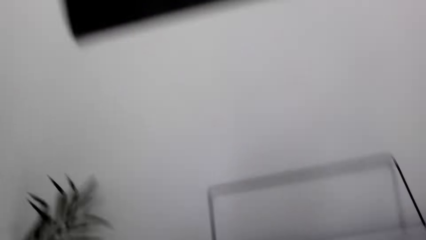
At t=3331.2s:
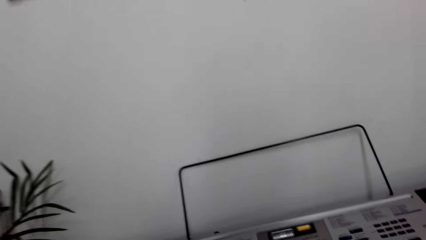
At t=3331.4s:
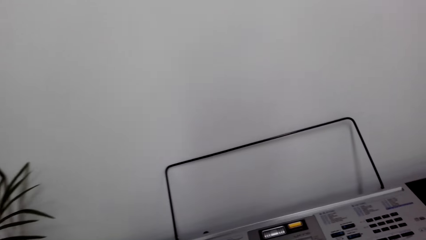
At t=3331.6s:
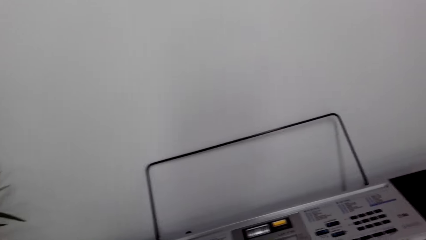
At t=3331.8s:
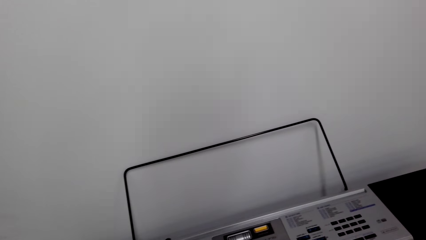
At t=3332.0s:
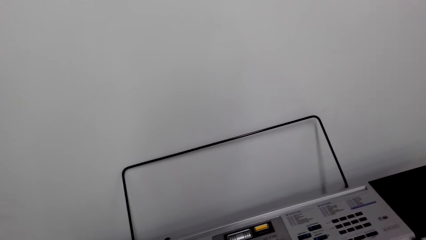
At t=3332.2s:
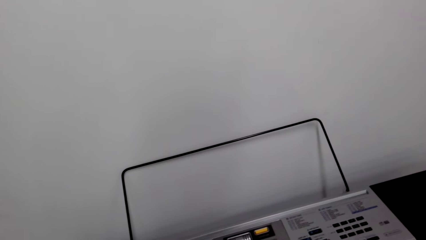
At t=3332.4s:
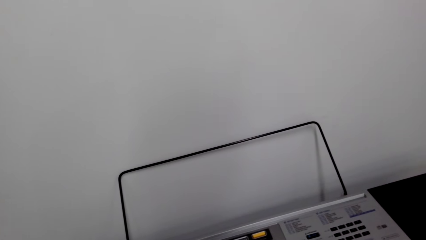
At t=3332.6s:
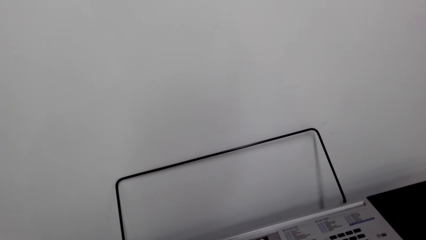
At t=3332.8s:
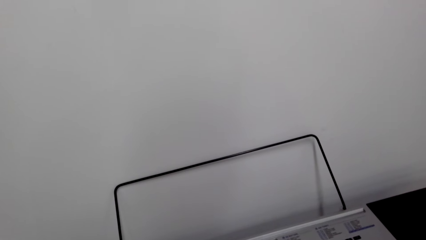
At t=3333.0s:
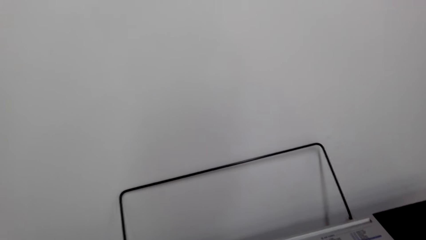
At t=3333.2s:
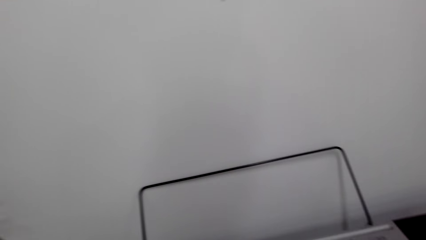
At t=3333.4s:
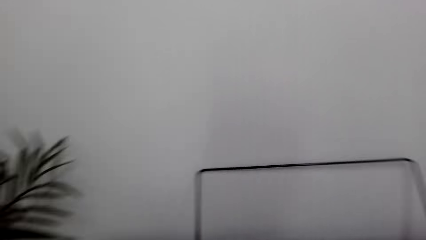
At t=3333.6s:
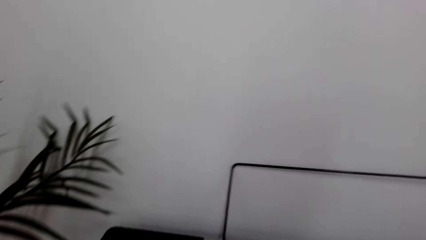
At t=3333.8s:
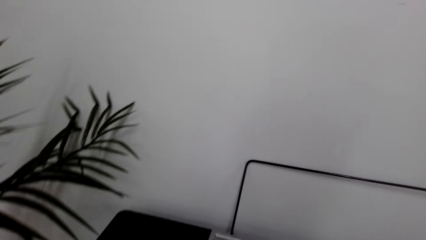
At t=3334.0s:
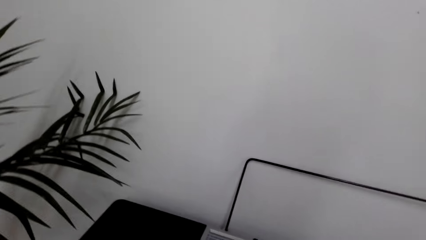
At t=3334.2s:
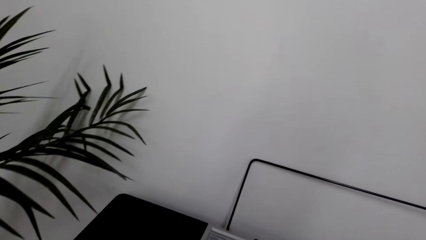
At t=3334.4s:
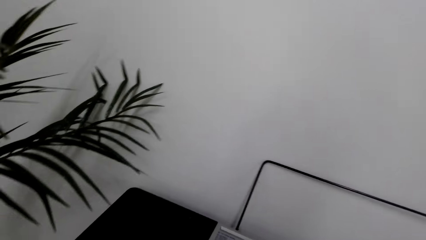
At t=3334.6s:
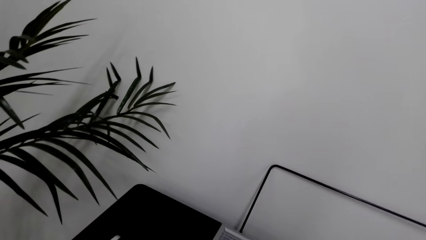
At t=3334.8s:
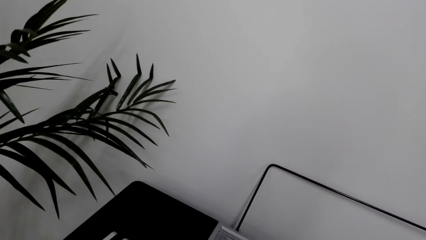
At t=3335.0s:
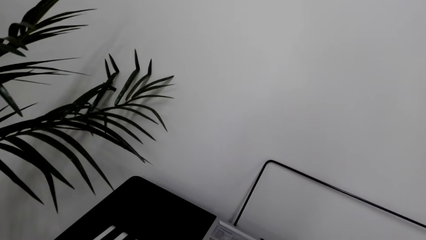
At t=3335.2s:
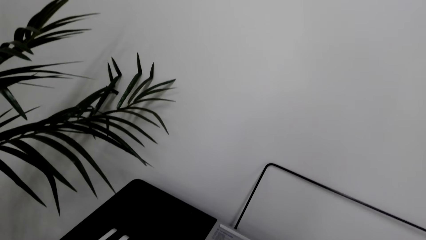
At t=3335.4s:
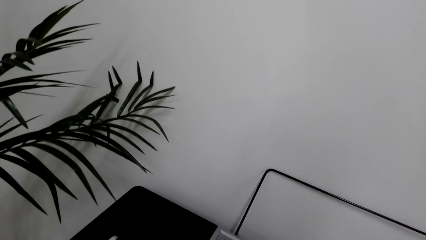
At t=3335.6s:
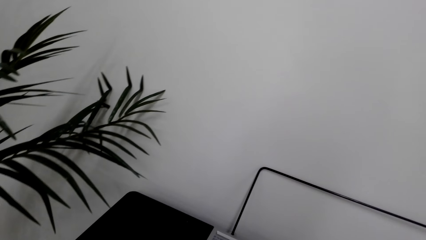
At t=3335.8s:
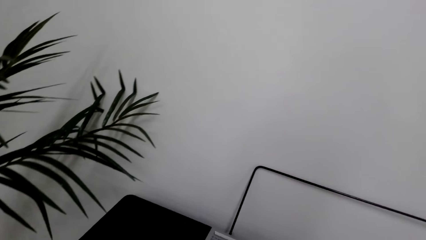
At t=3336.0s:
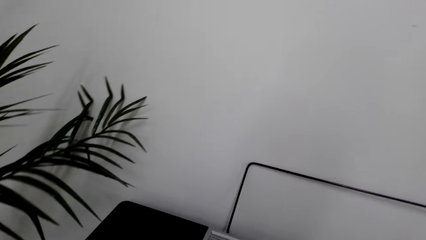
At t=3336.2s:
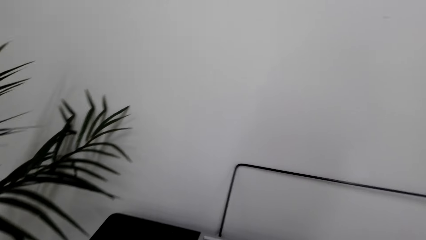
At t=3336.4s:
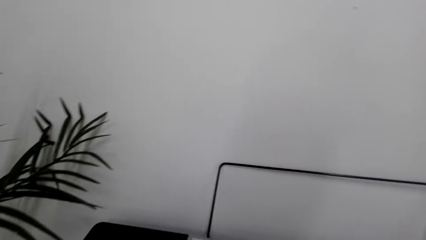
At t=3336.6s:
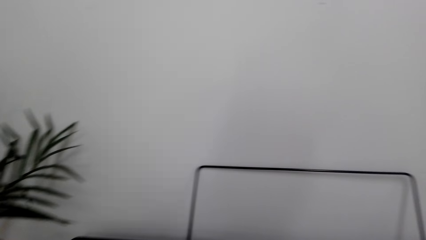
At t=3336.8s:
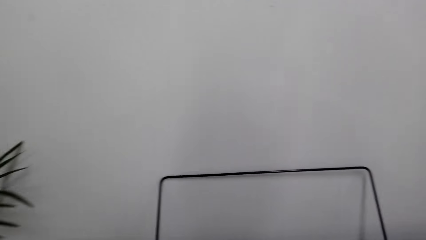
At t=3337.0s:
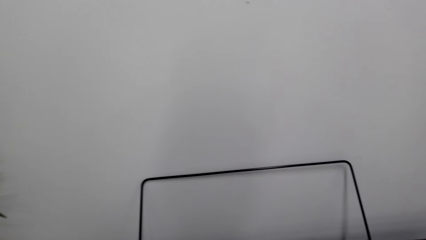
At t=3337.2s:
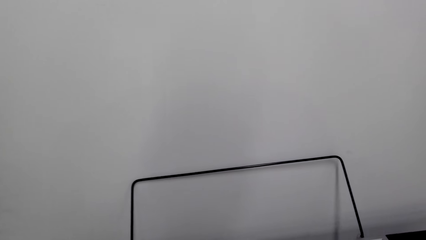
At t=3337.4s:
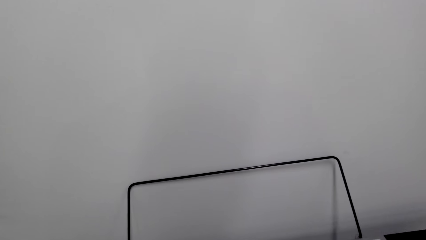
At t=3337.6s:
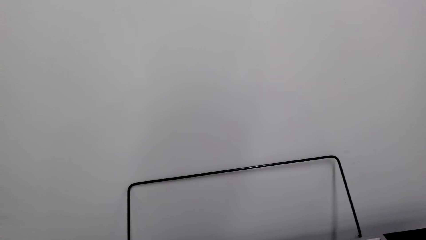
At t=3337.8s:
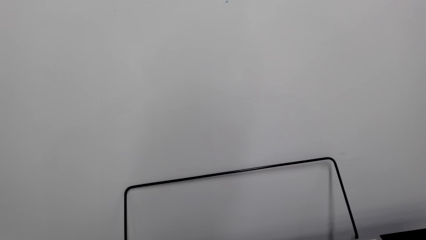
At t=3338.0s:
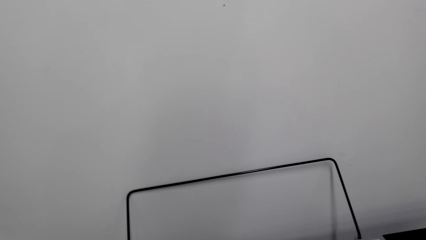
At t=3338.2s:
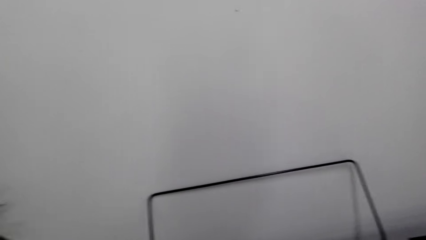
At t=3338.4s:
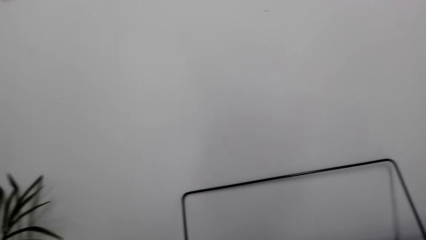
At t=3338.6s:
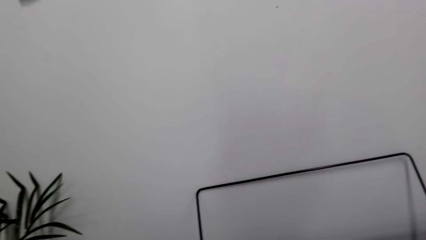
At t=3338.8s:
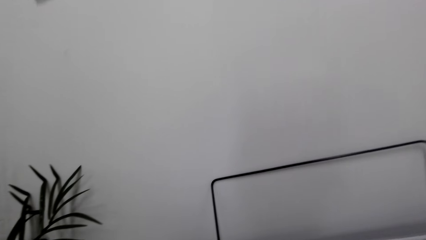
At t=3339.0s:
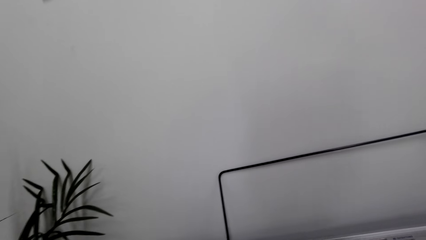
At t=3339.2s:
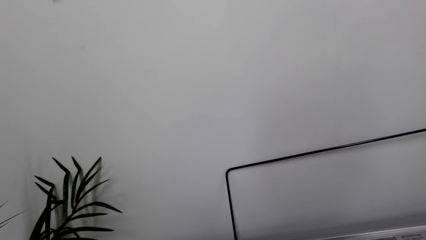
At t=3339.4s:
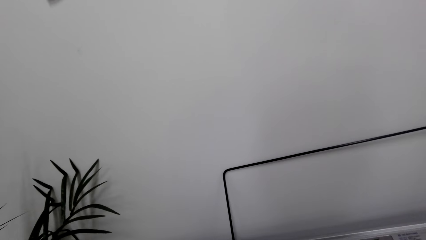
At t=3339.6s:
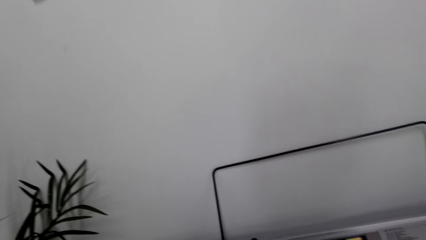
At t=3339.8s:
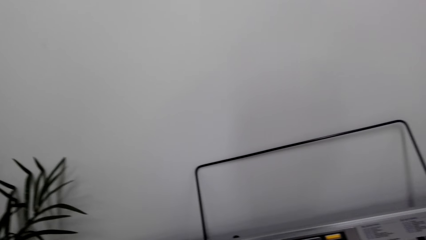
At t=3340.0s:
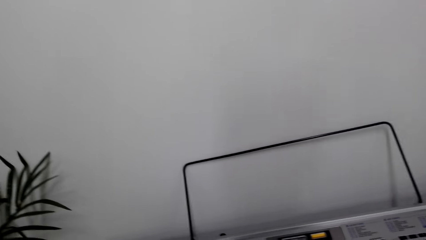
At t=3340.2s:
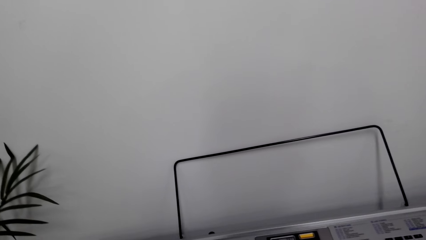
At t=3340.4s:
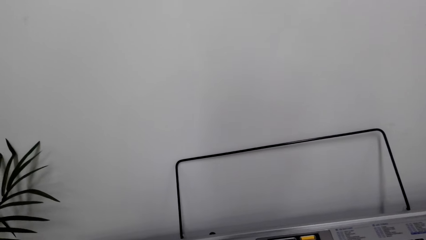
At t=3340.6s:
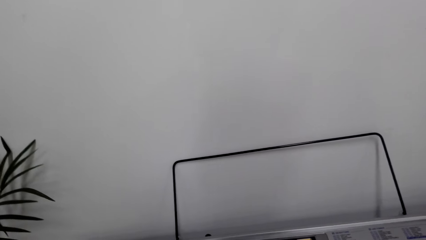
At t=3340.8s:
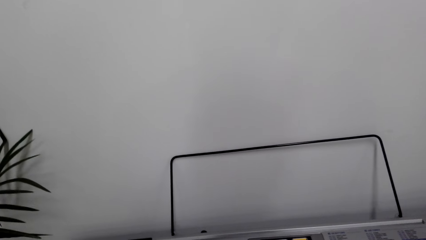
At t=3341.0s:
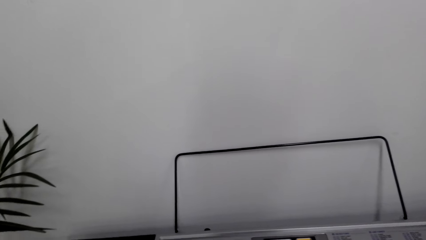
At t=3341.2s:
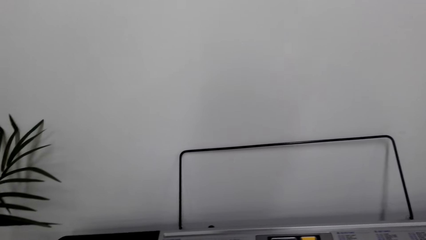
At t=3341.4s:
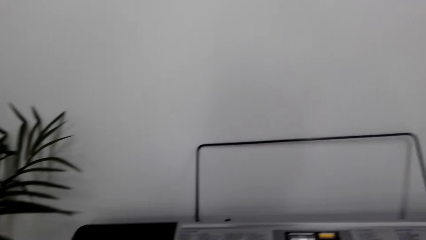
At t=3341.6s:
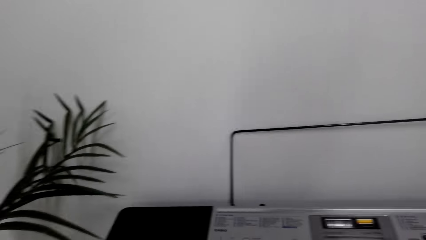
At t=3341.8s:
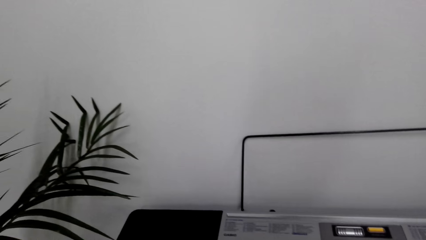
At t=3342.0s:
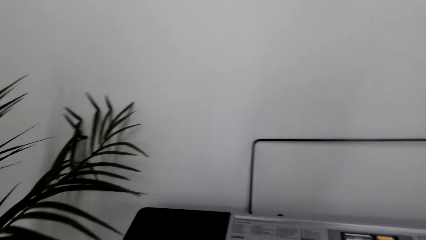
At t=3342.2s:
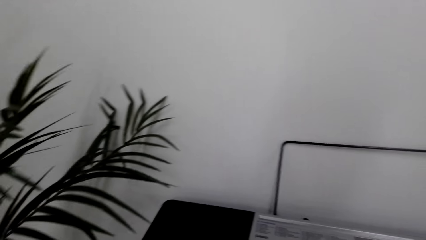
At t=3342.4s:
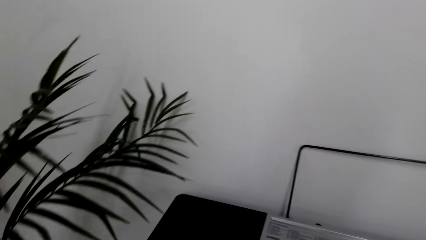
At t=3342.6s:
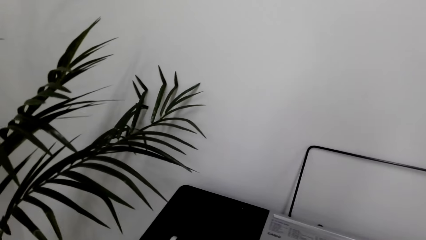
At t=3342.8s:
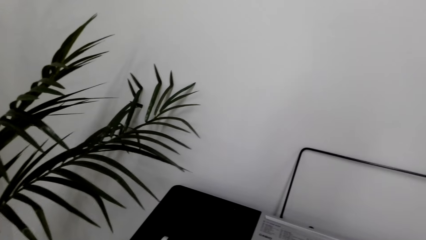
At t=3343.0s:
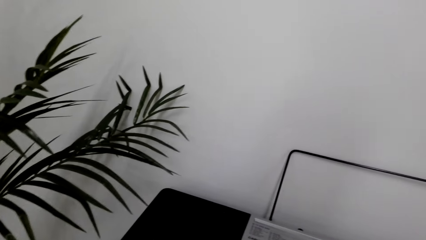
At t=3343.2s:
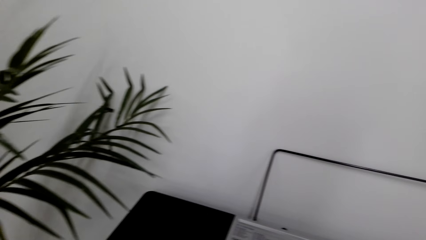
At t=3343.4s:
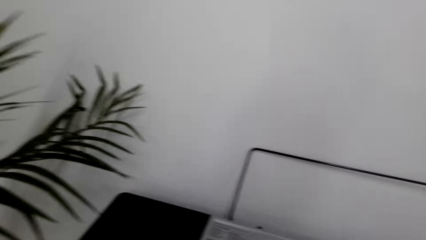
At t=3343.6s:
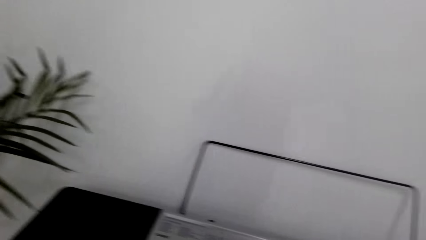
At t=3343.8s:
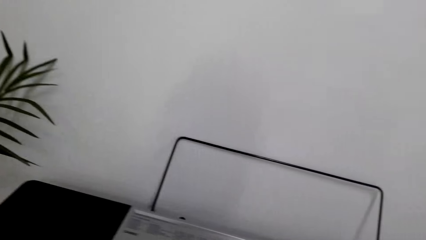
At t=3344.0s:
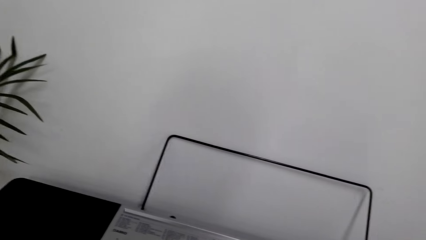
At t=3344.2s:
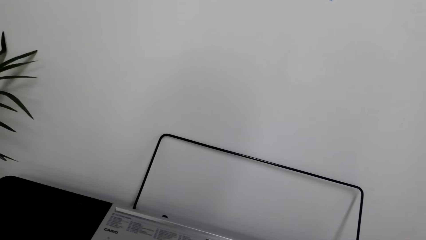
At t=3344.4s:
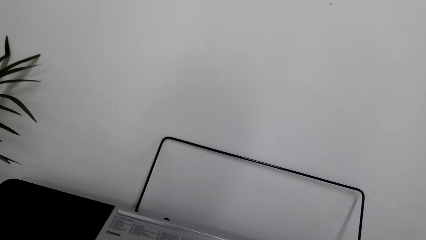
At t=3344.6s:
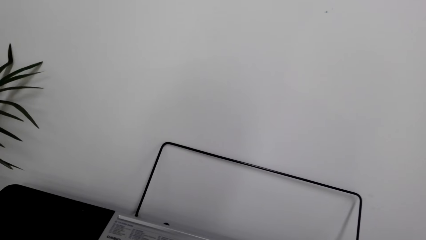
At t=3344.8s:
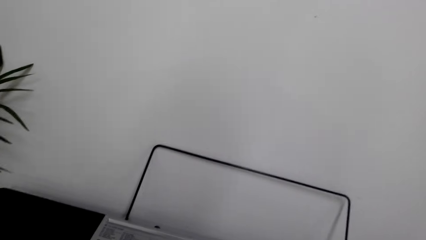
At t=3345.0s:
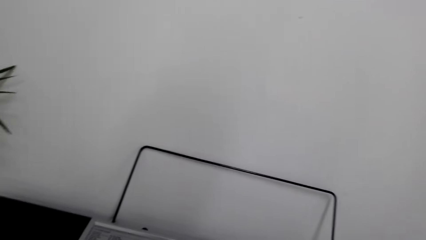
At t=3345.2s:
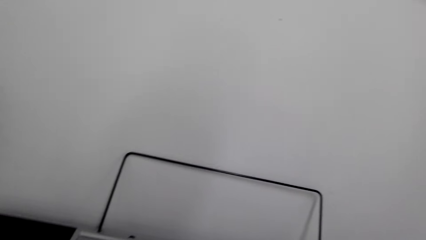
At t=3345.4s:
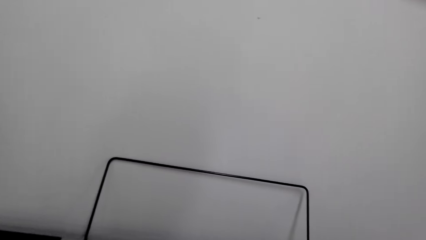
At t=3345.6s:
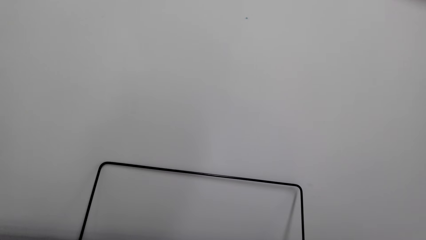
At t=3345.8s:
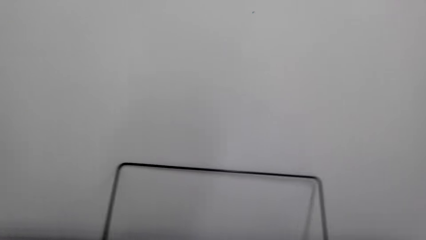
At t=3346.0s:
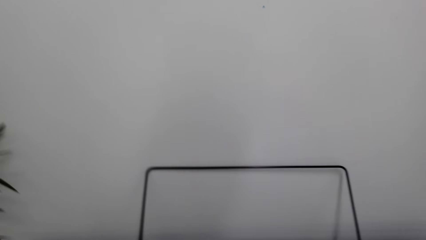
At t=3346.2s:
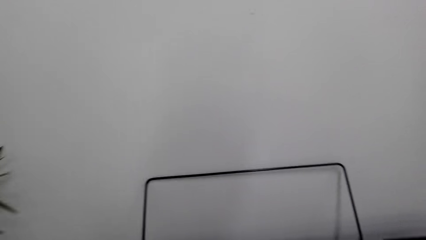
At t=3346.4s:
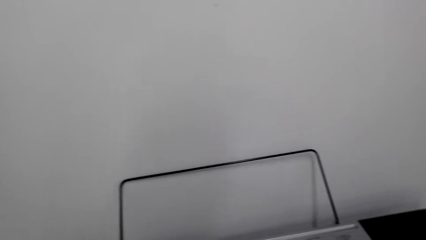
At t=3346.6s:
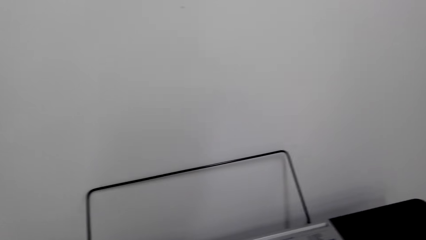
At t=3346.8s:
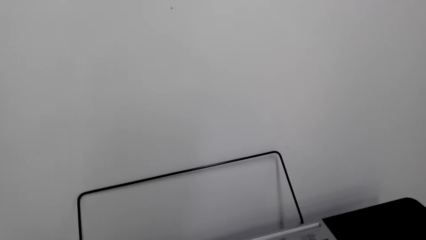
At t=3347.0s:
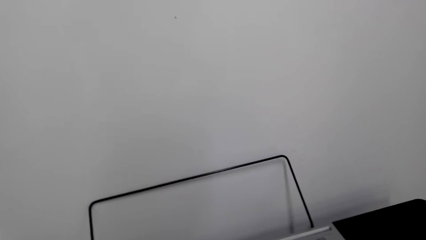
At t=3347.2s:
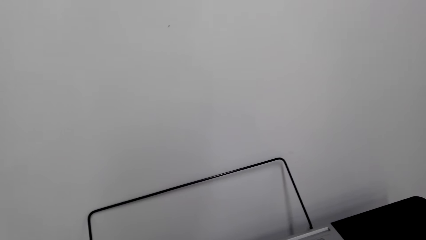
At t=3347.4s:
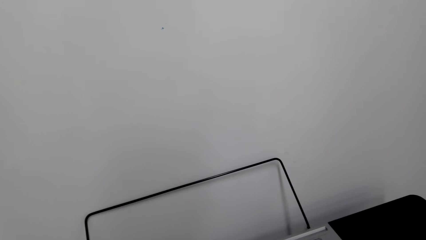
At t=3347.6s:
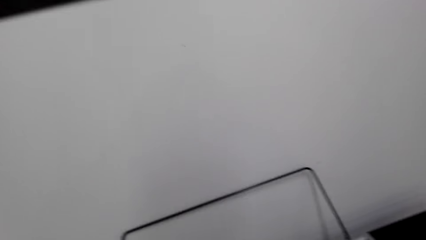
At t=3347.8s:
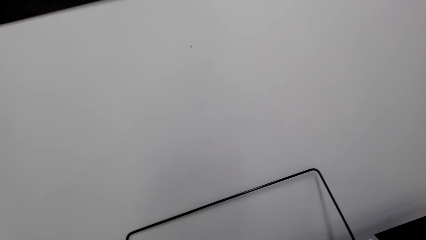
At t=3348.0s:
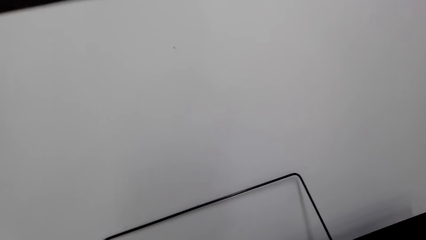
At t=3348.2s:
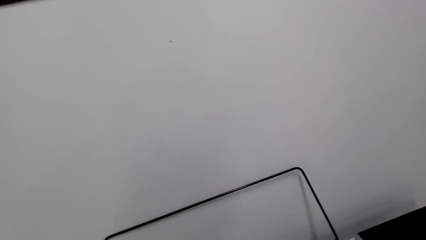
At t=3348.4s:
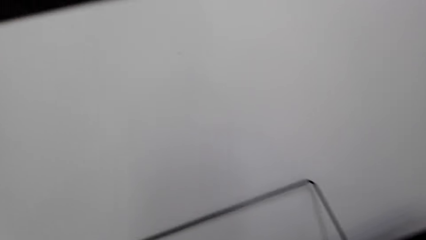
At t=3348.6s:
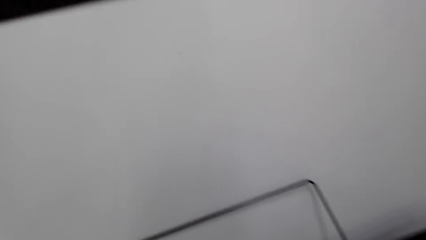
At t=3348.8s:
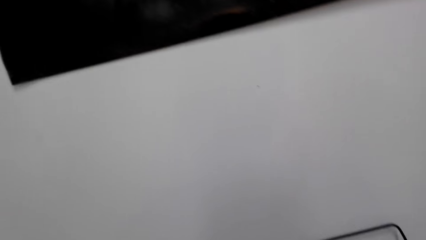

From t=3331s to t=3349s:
The camera wearer looks around. They operate the keyboard.
